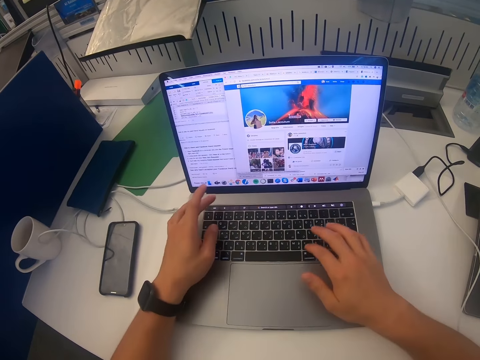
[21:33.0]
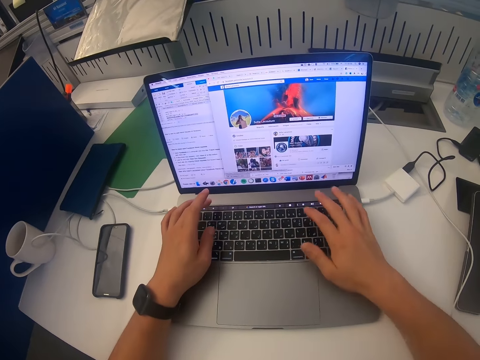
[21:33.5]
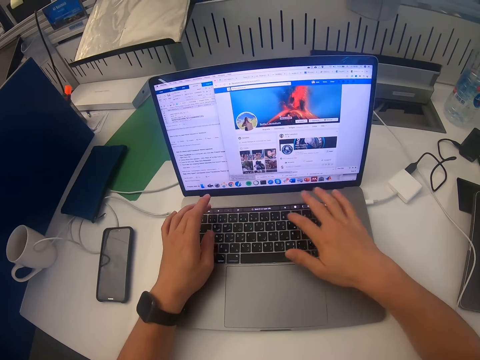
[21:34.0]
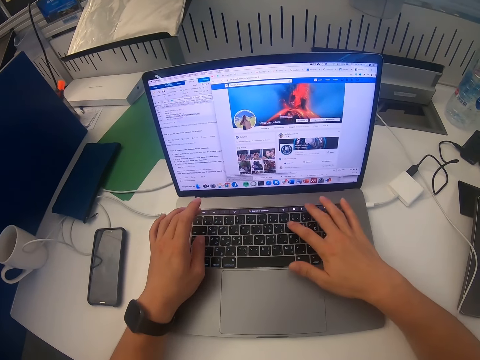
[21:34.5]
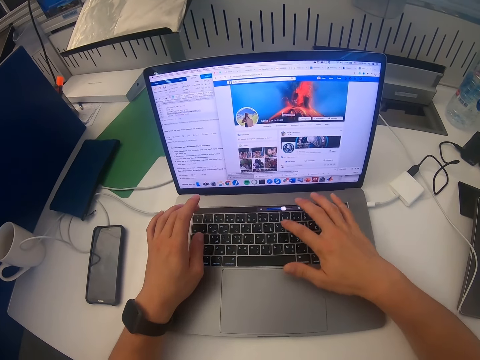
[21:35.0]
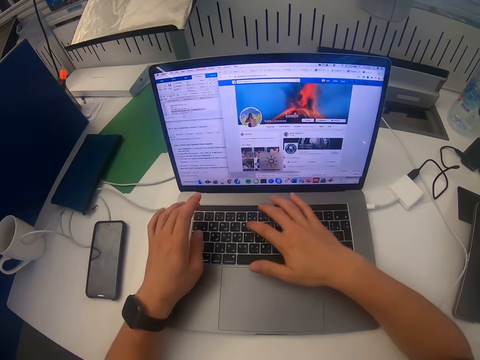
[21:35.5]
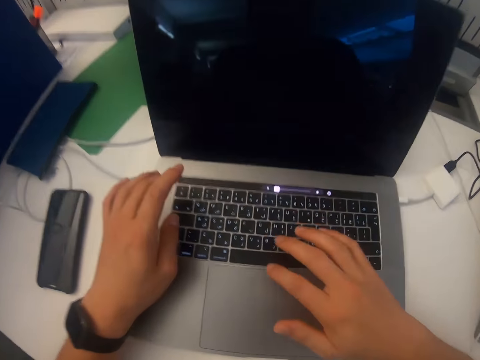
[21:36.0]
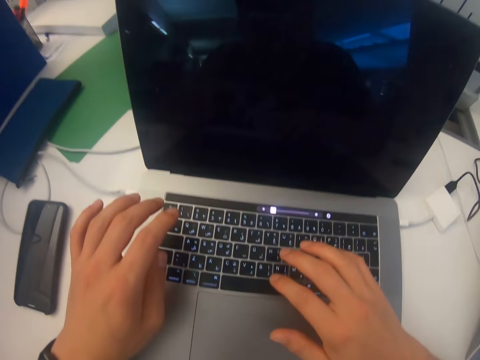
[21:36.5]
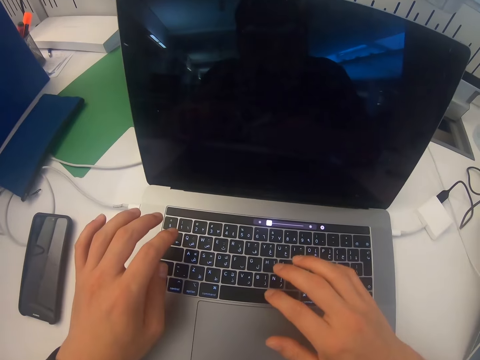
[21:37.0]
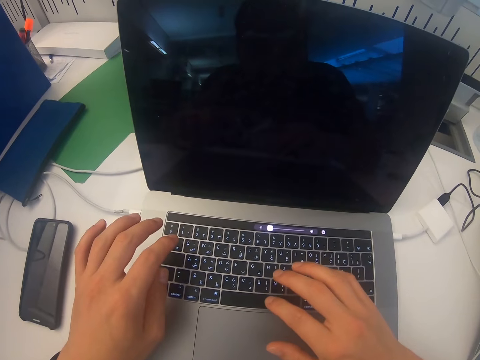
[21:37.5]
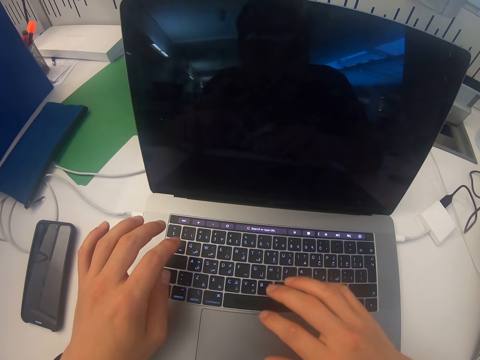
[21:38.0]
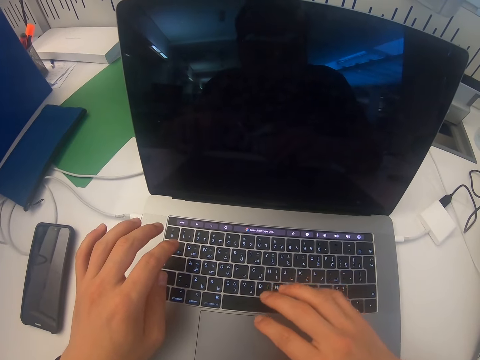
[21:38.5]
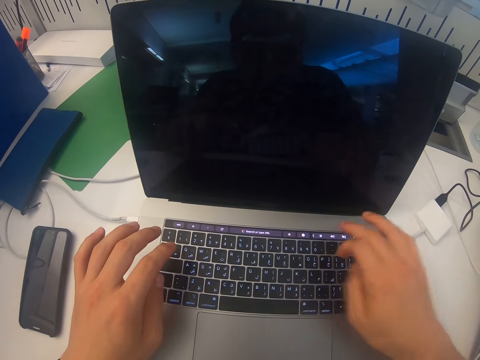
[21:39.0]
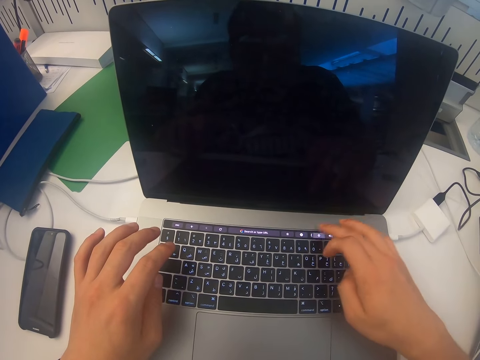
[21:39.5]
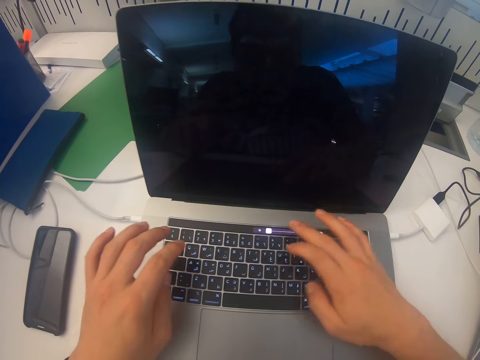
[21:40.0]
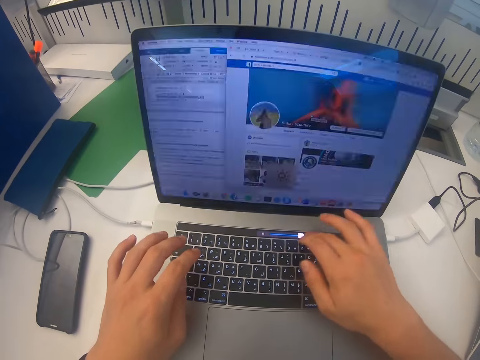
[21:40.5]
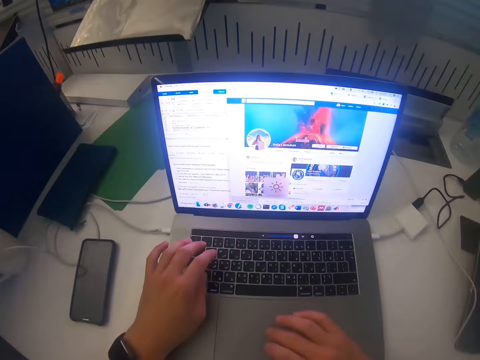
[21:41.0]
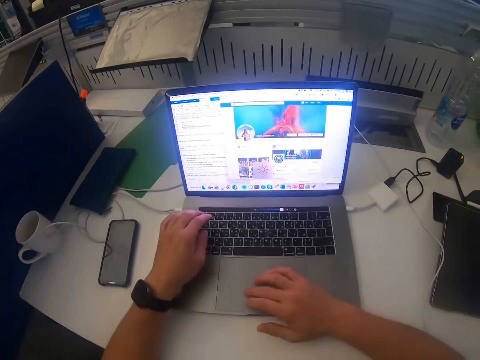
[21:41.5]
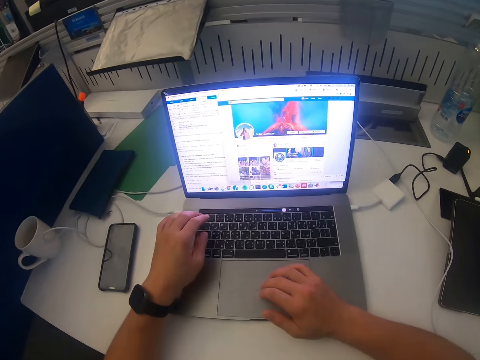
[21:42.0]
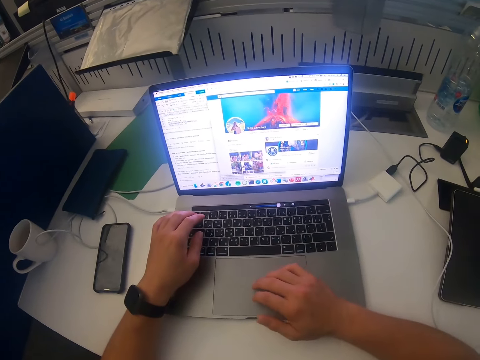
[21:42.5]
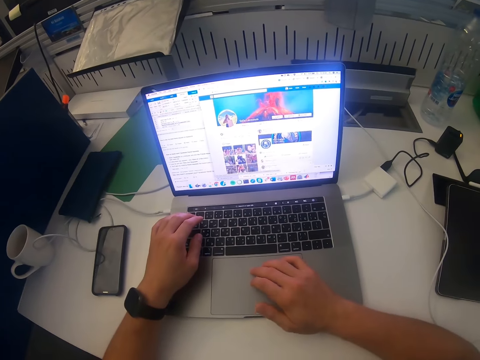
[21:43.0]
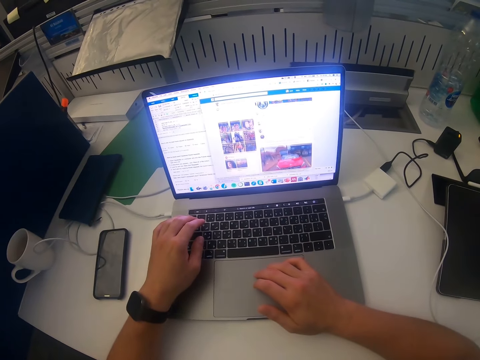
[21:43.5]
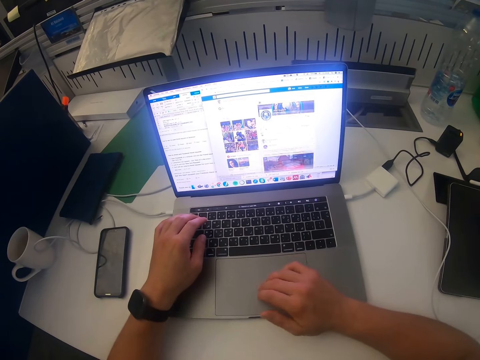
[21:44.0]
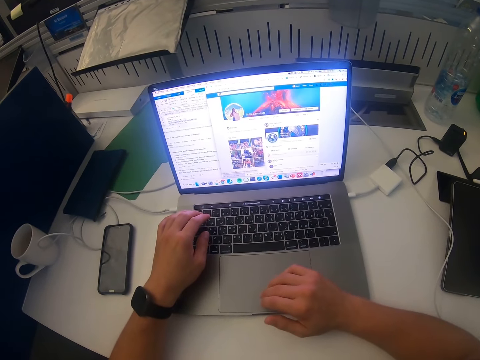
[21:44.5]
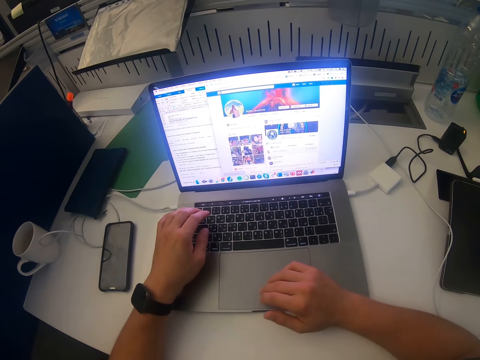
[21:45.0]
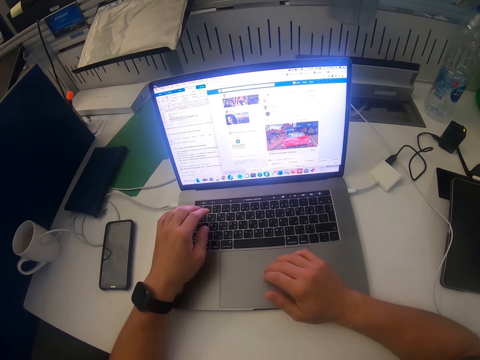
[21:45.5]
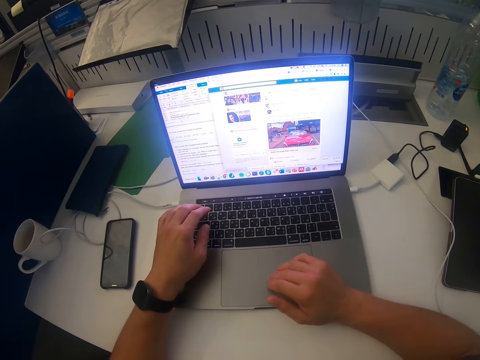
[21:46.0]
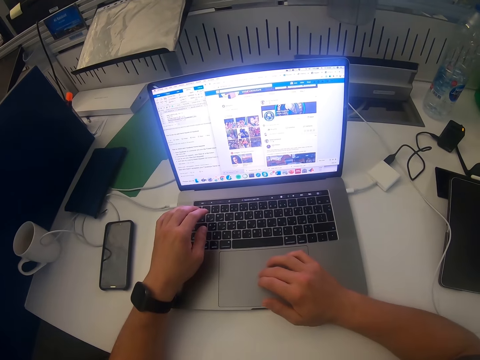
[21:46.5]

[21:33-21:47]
The camera wearer types using the laptop. They scroll the laptop.

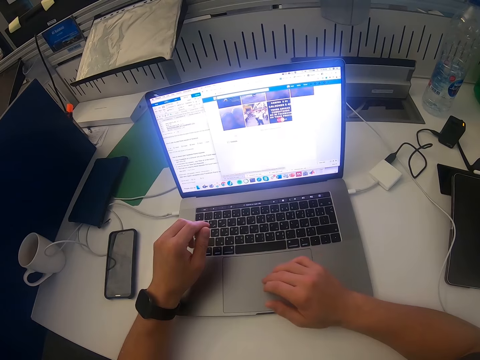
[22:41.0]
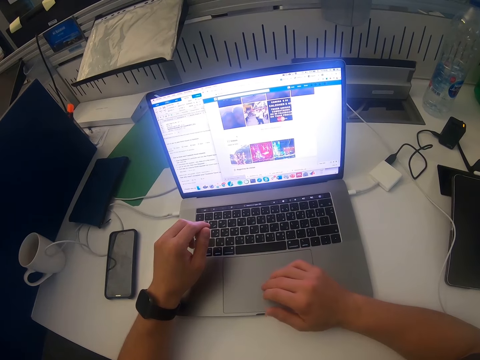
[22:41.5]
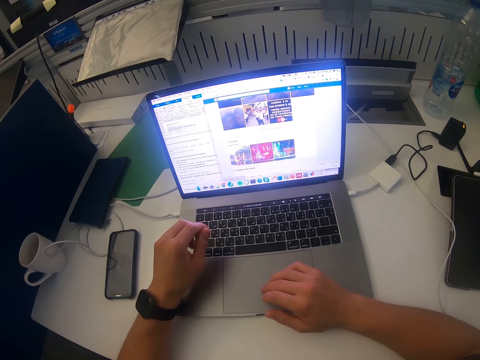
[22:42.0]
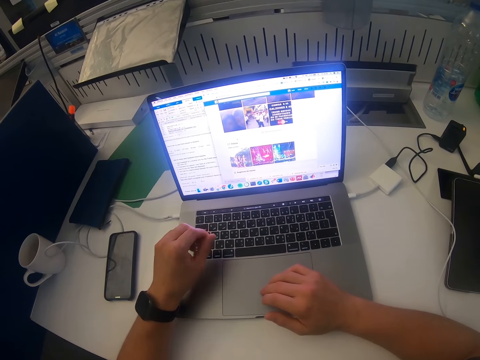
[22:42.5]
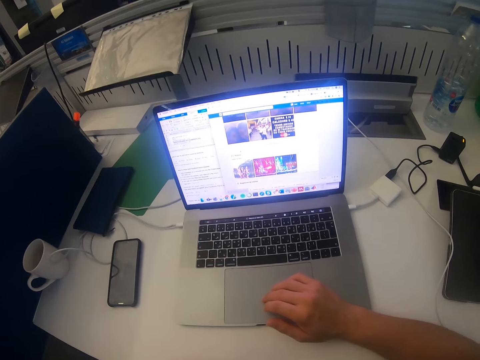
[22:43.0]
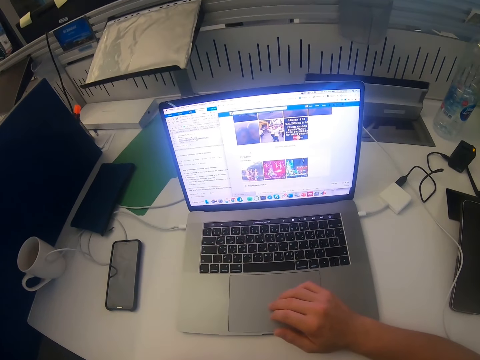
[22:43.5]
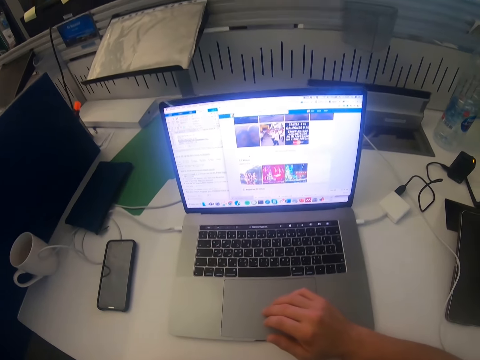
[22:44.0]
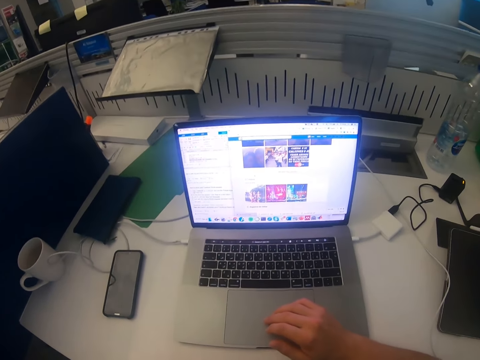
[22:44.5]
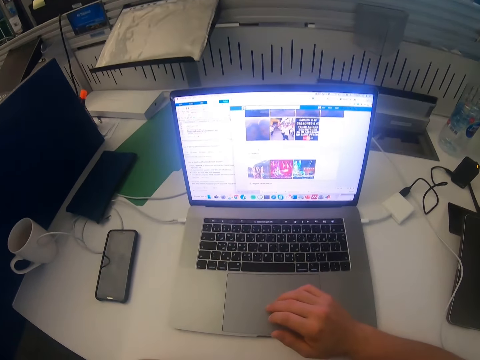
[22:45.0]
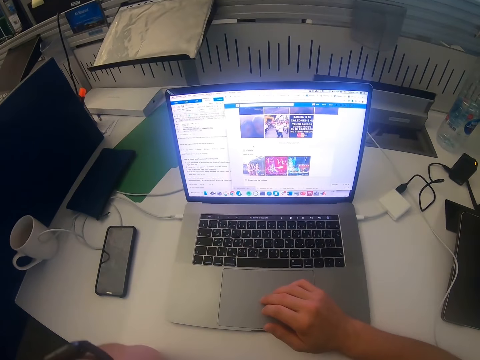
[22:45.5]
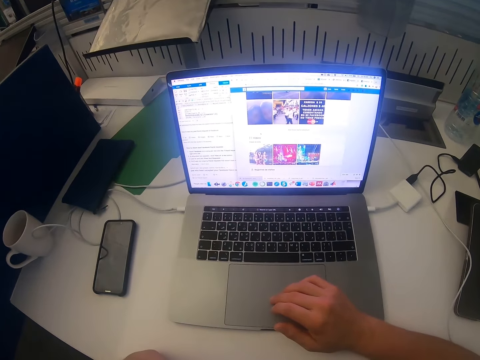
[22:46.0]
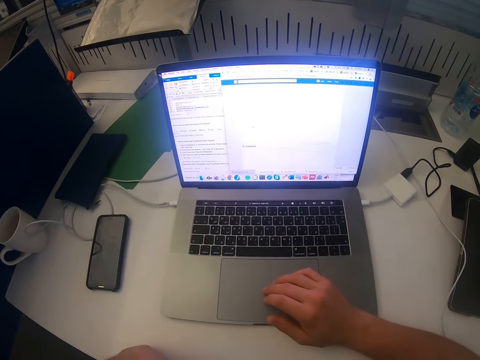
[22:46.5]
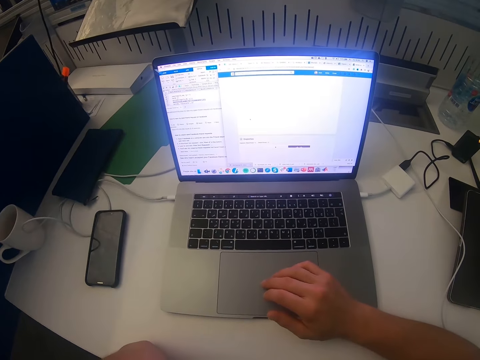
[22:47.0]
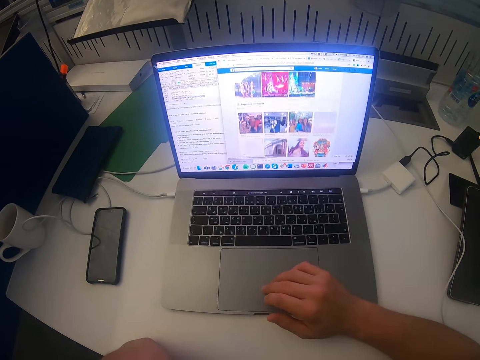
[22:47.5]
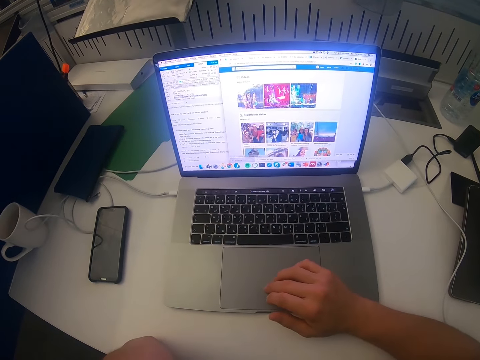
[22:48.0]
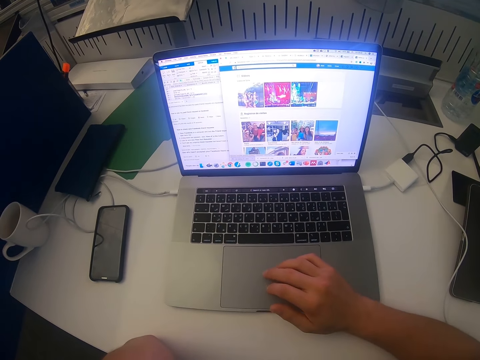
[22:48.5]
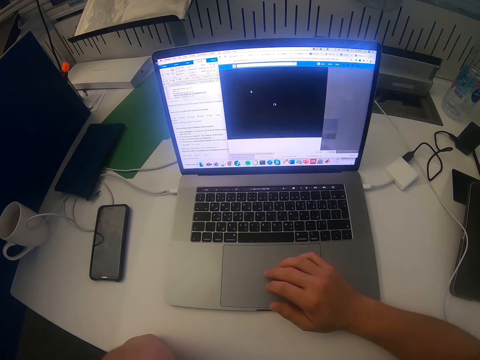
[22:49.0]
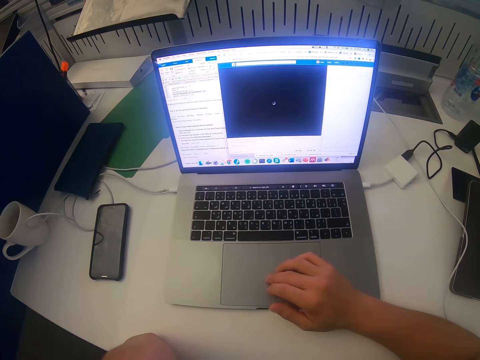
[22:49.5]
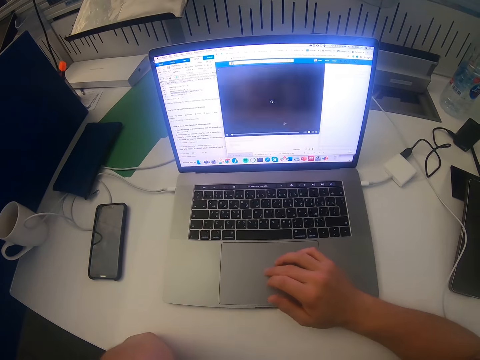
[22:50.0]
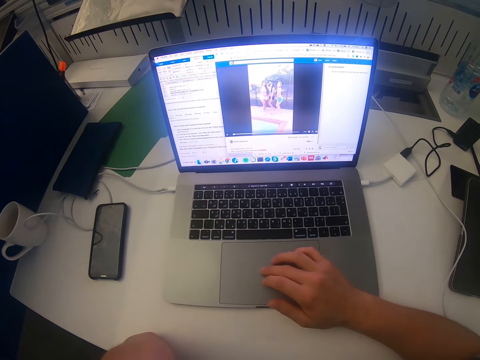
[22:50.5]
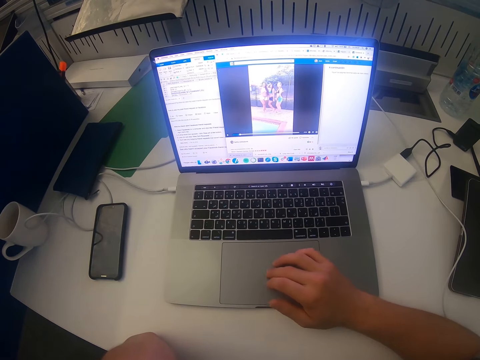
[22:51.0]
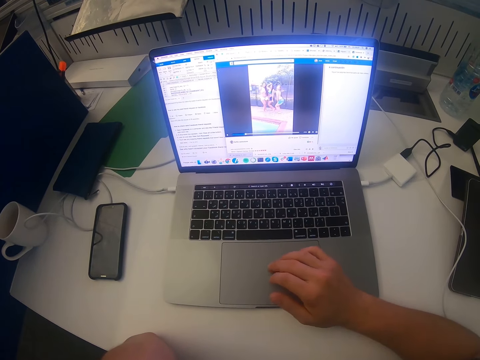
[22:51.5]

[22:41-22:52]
The camera wearer lifts up the hand. They put the hand down. They scroll the laptop.

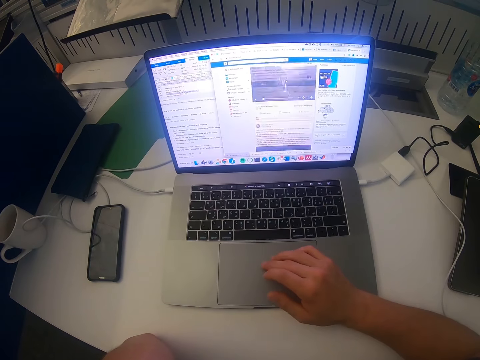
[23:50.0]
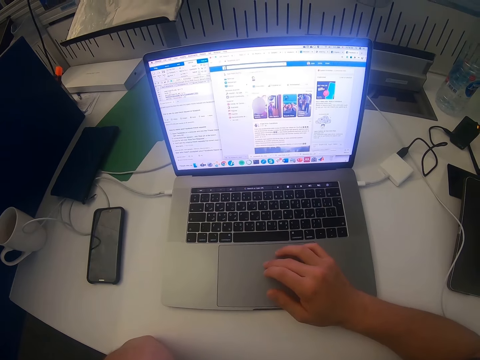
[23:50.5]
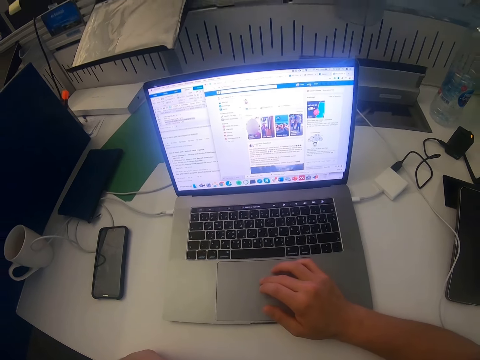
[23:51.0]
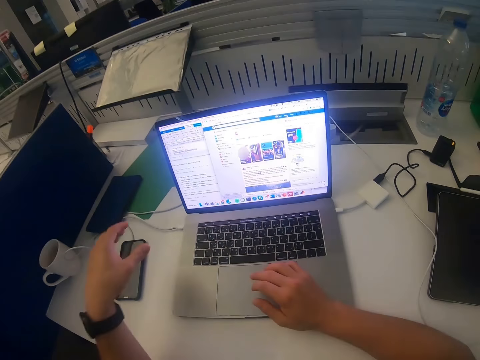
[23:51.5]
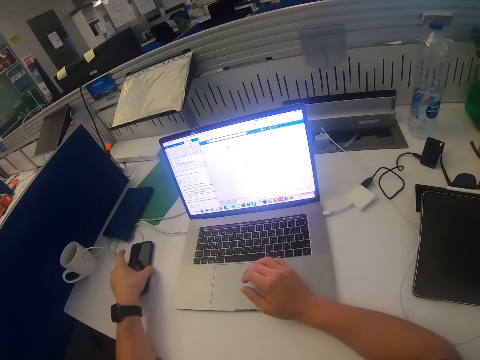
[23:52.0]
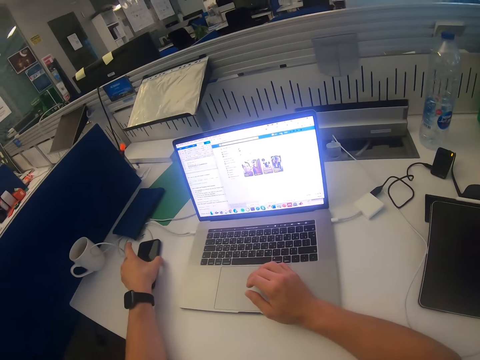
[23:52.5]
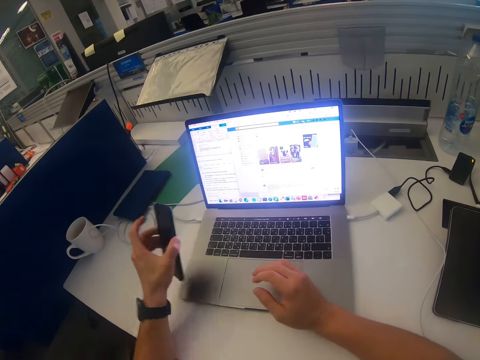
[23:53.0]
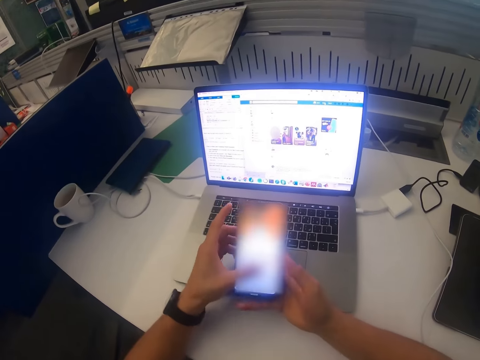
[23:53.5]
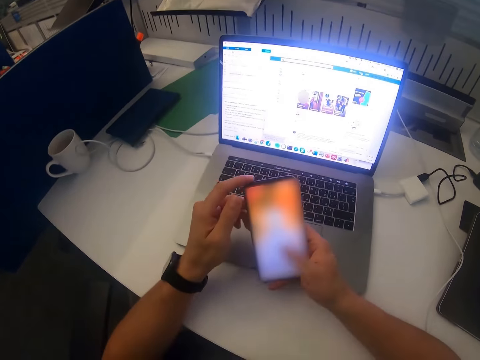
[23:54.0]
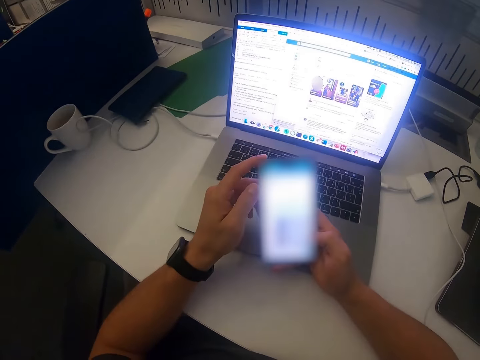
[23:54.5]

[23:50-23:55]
The camera wearer picks up the phone from the table. They operate the phone. They scroll the phone.
